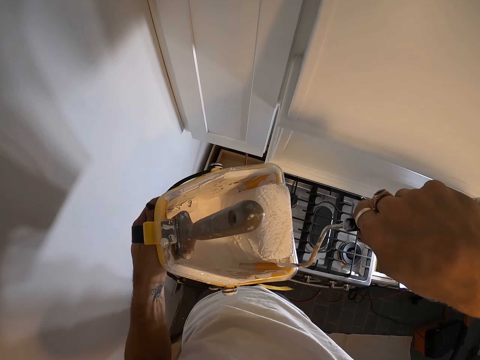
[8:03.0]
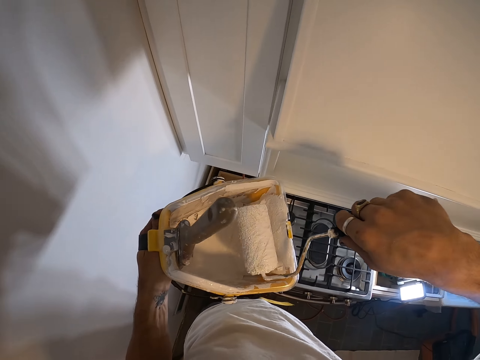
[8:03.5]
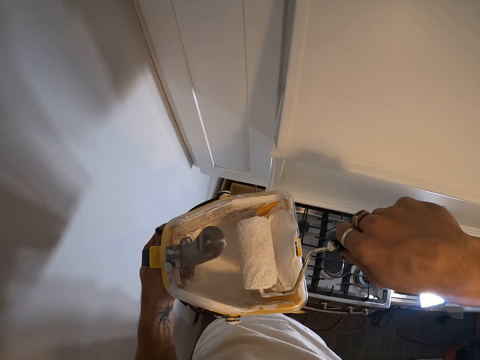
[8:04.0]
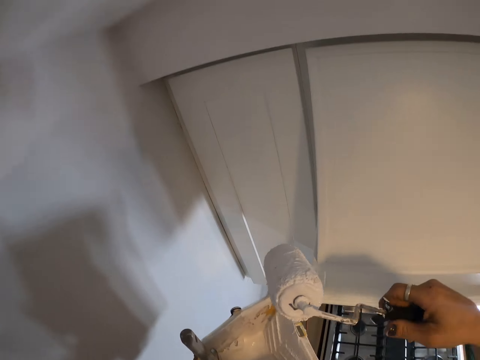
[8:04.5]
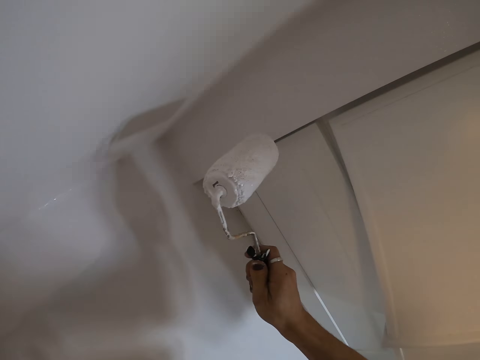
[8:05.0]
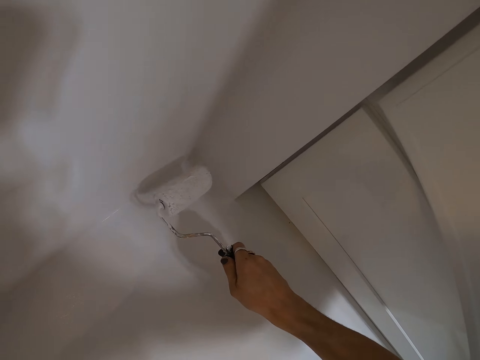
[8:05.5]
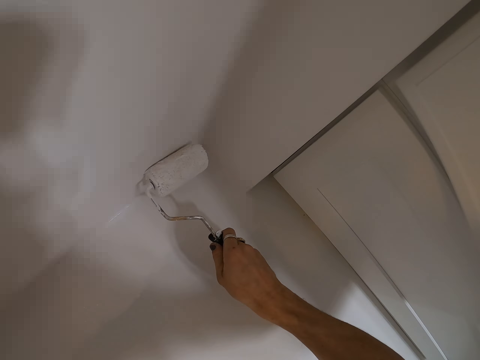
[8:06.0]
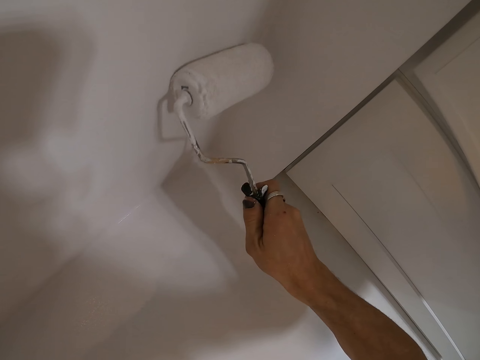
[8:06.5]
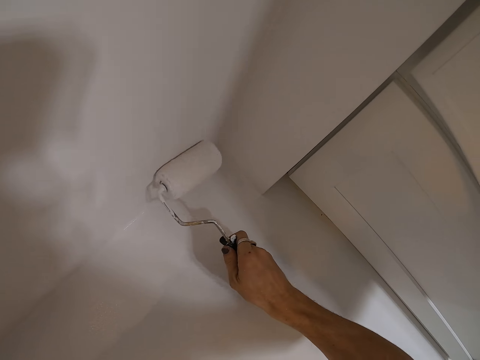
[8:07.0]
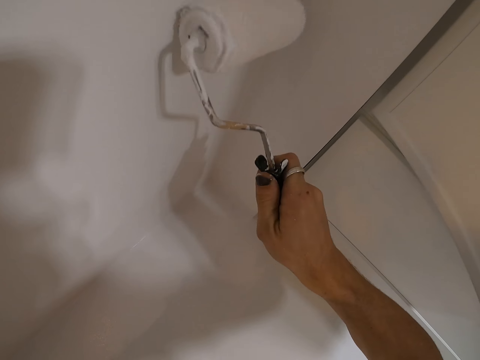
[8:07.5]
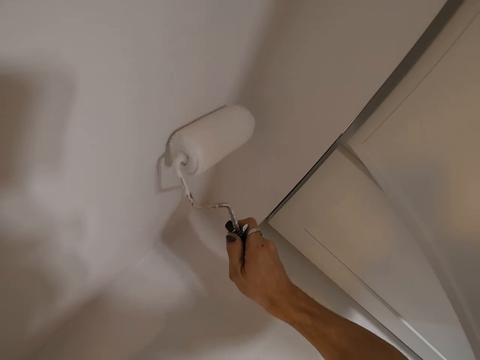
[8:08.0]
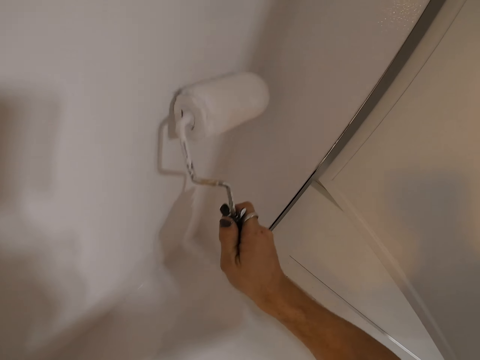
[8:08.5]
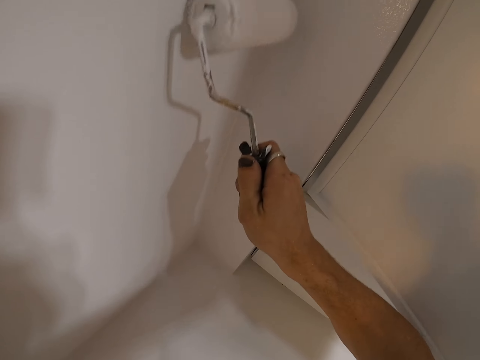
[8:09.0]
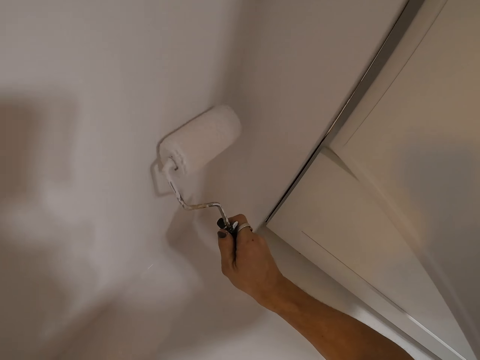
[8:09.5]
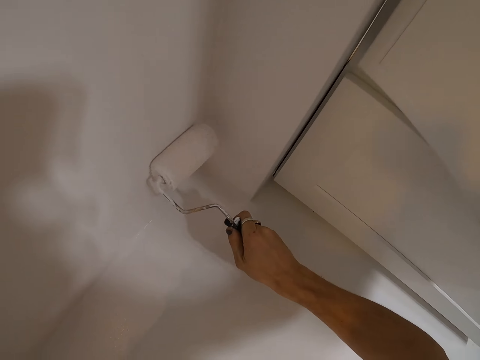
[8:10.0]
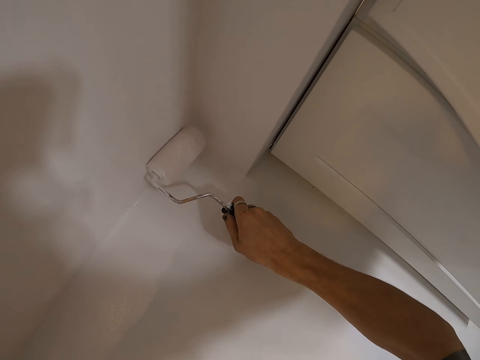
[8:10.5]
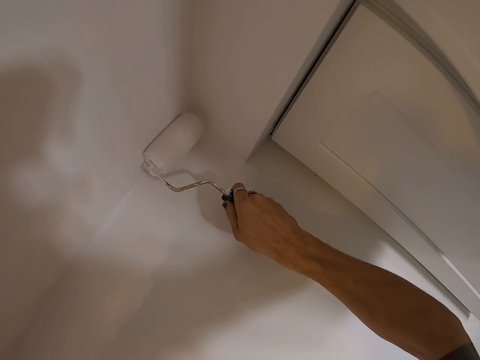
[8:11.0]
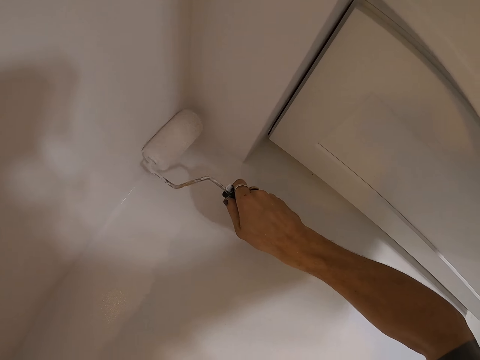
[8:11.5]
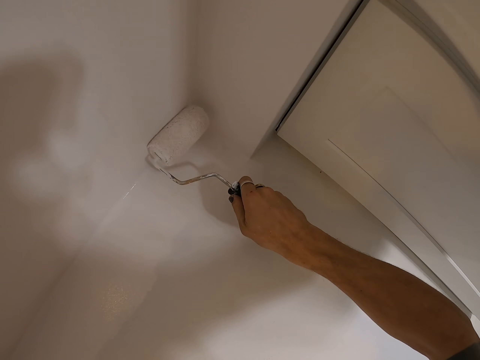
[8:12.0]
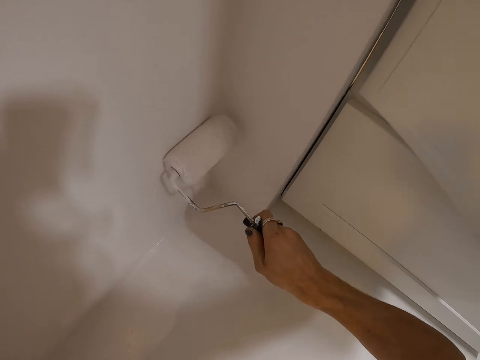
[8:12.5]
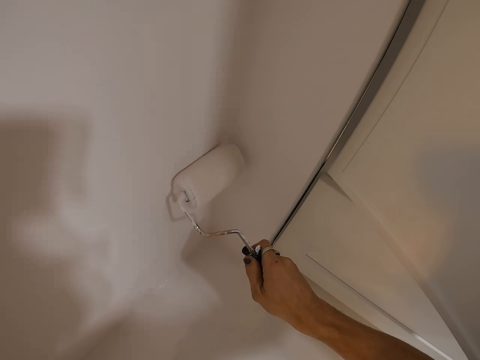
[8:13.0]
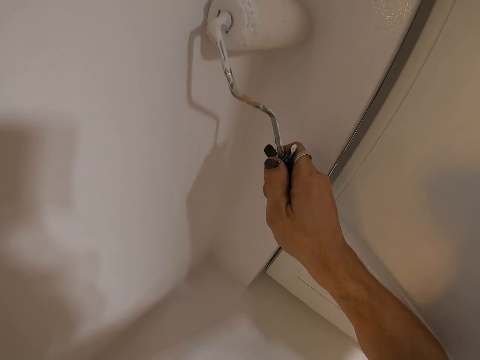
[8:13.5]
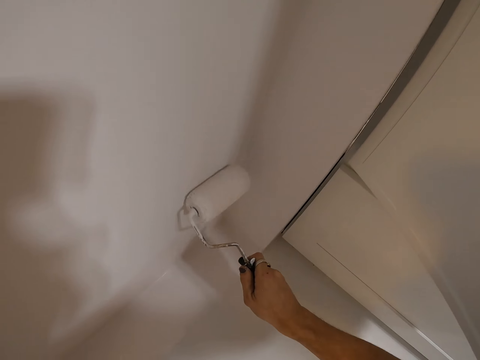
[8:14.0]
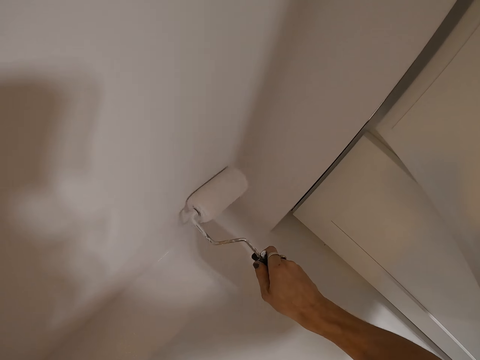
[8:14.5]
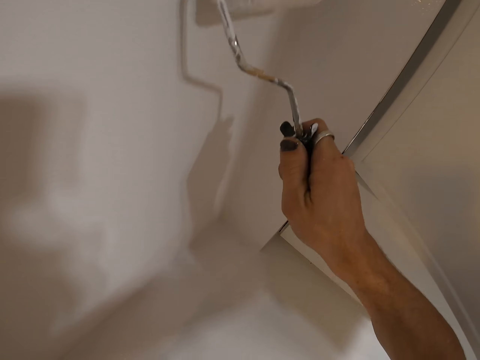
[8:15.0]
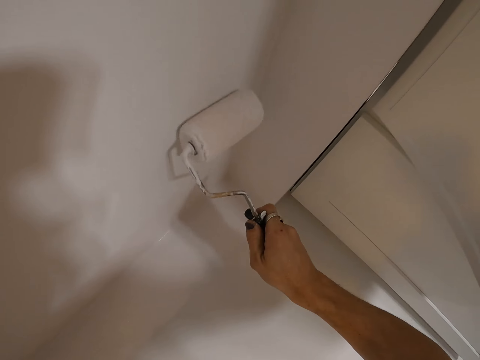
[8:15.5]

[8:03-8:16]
The camera wearer continues to paint the wall with the paint roller.

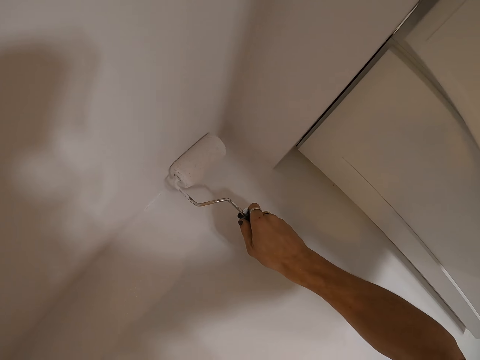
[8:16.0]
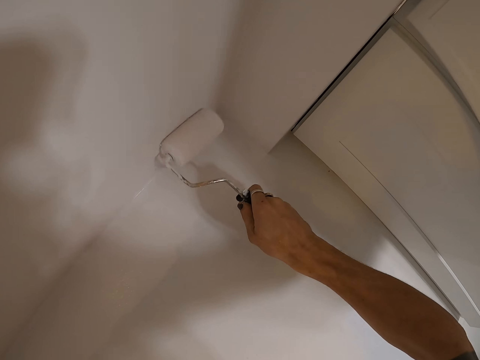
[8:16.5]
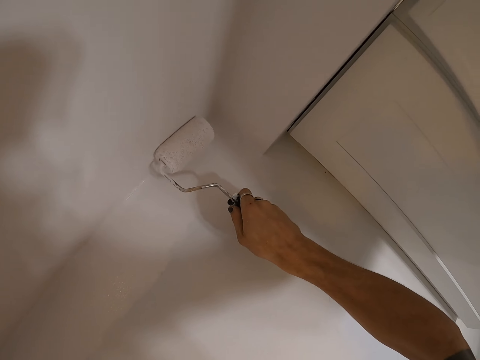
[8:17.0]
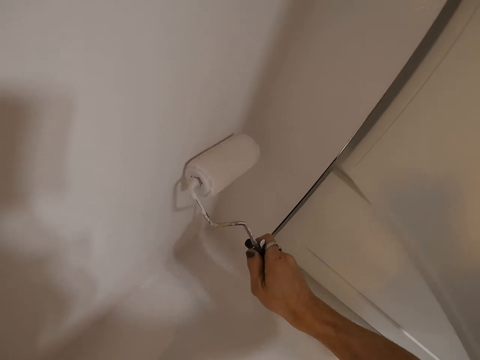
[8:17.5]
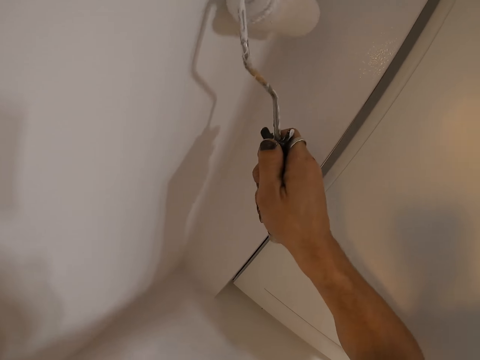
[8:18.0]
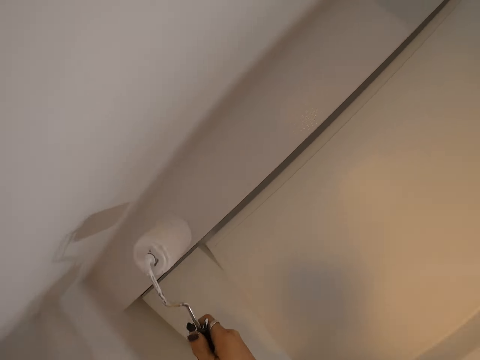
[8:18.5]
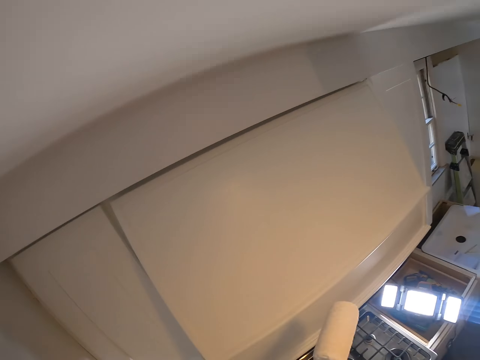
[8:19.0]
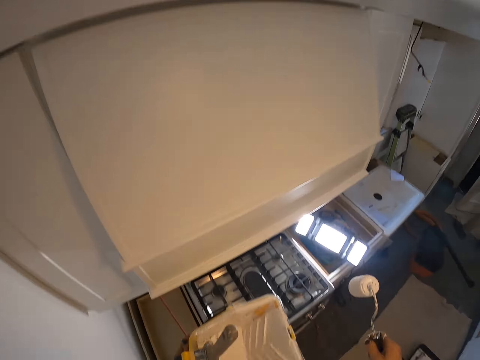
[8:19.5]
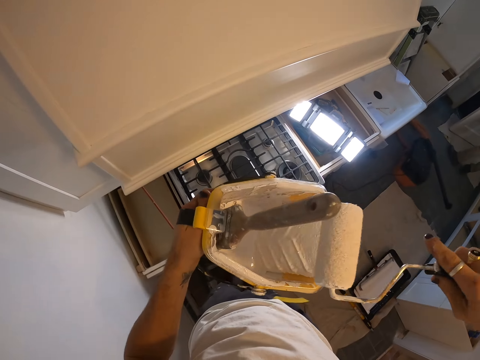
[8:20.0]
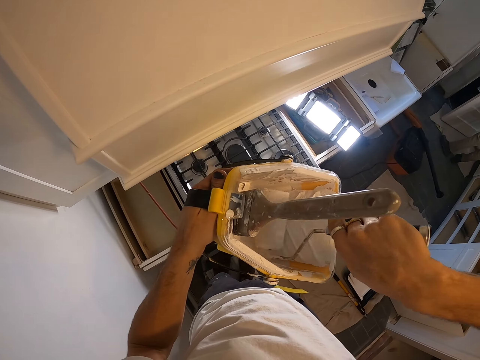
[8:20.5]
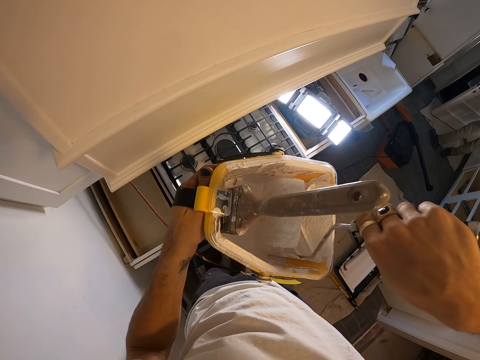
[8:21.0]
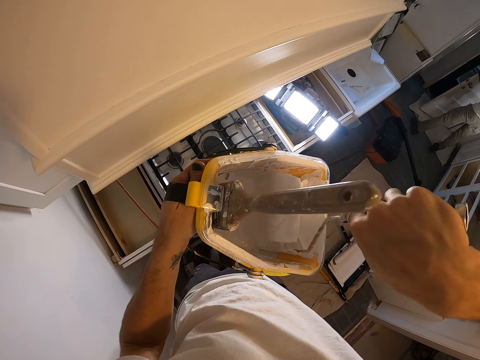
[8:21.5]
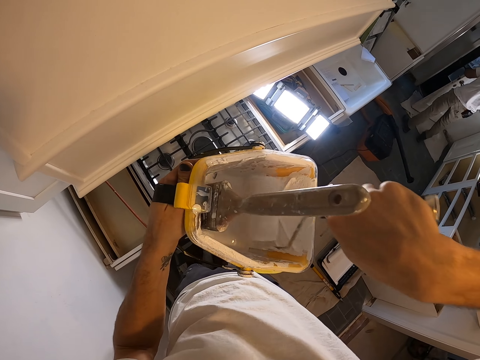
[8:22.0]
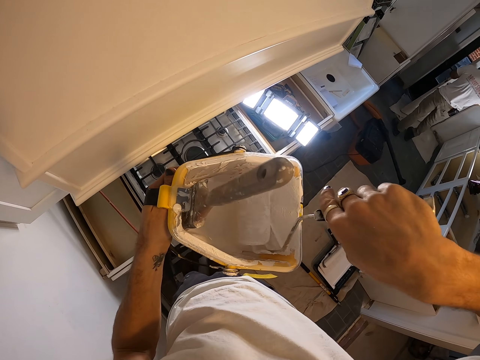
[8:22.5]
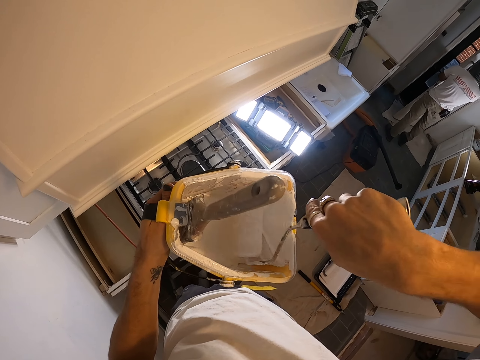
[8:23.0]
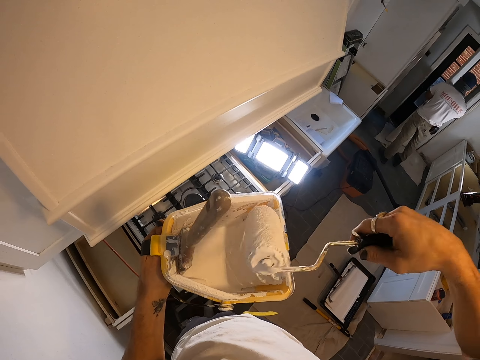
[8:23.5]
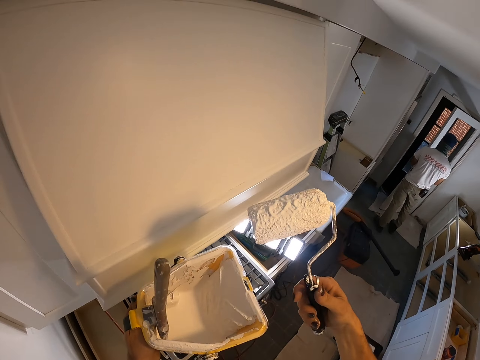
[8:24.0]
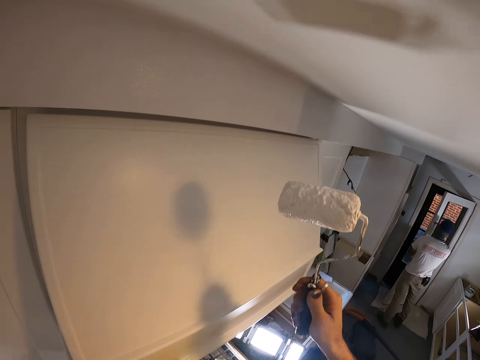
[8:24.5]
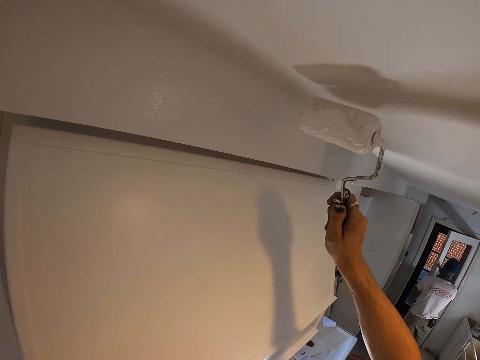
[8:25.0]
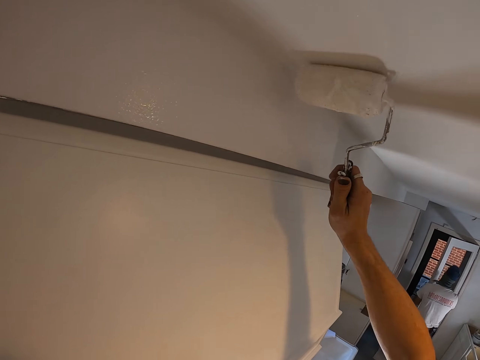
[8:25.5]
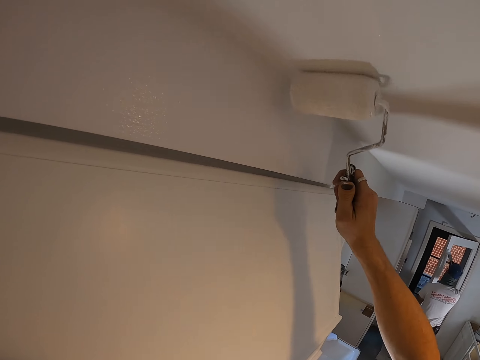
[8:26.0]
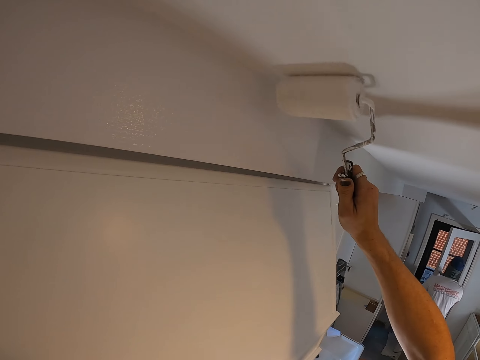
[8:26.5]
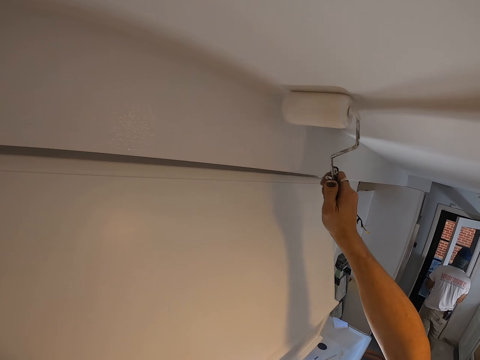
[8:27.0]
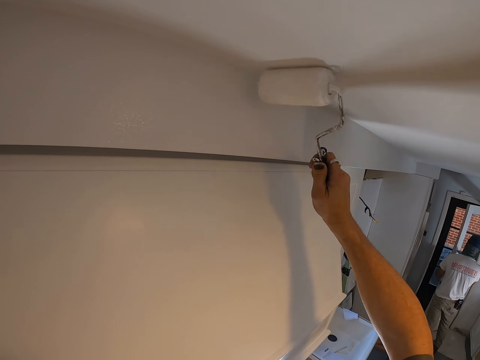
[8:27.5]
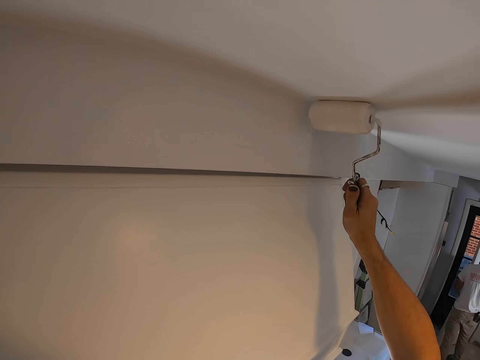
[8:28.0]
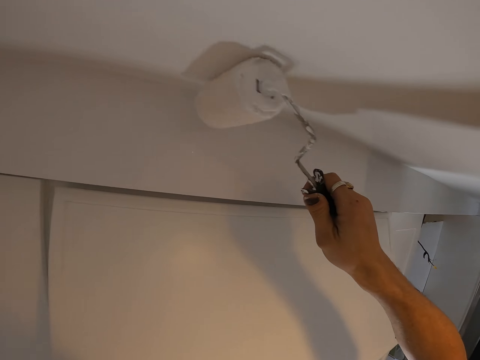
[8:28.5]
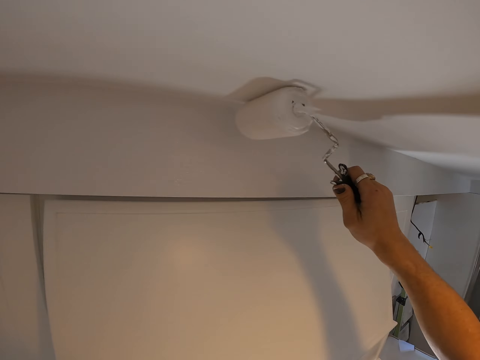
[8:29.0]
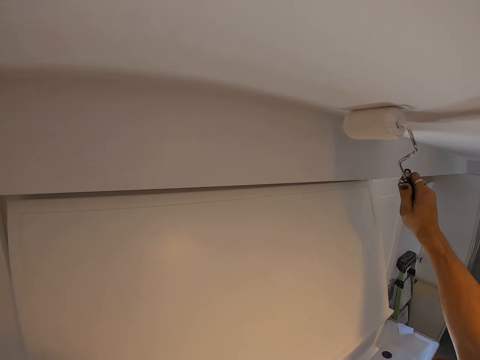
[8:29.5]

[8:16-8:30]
The camera wearer dips the paint roller into a paint tray or paint bucket. They continue to paint the wall with the paint roller.
